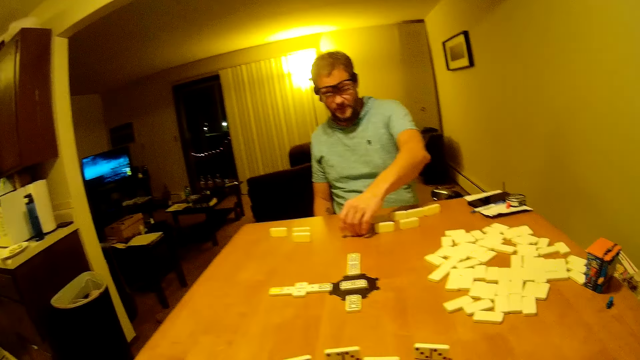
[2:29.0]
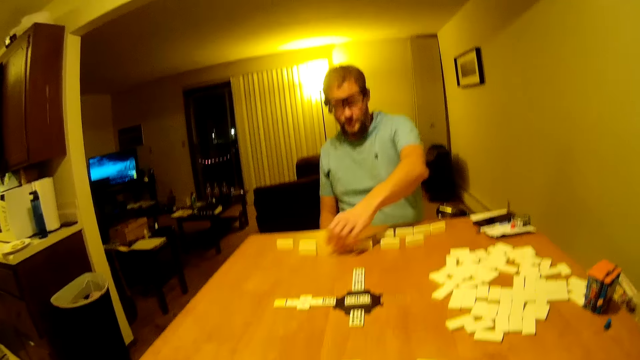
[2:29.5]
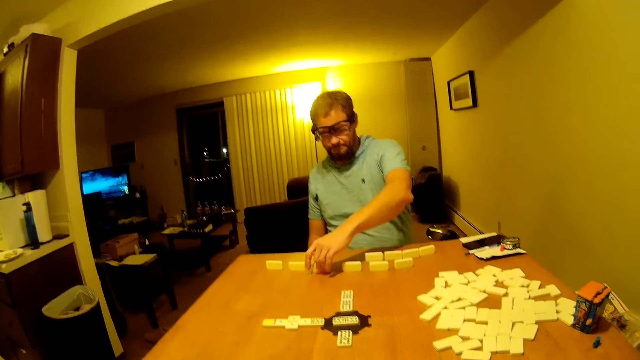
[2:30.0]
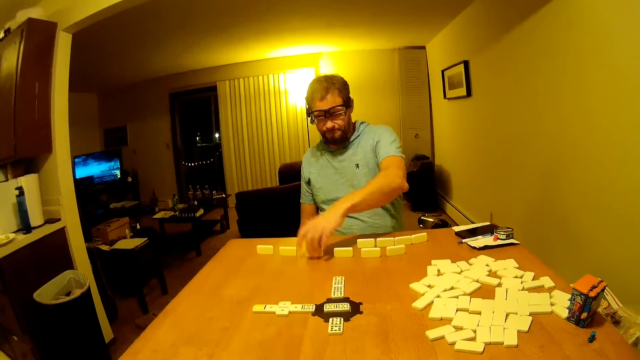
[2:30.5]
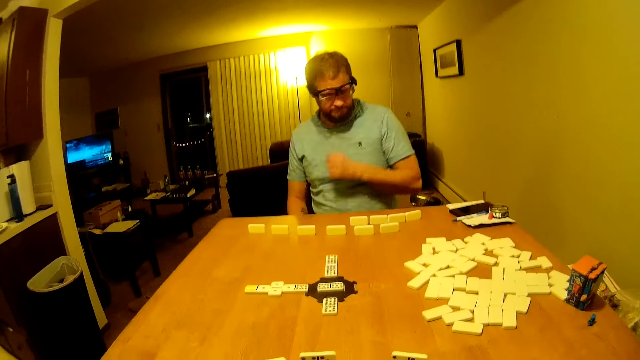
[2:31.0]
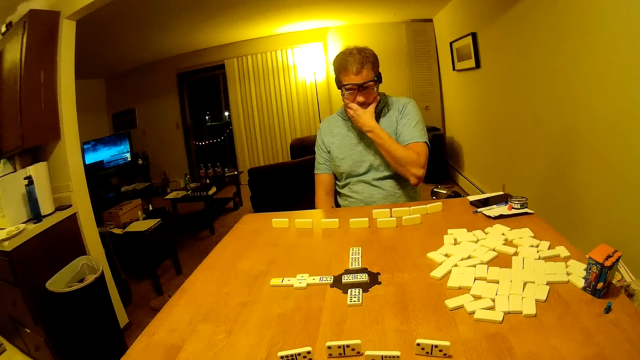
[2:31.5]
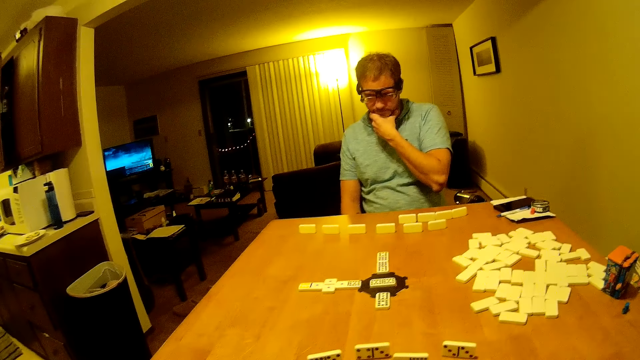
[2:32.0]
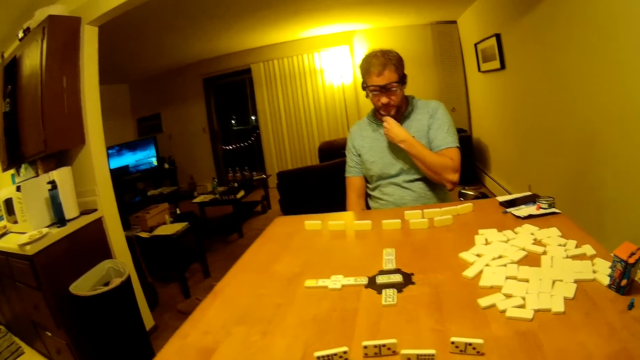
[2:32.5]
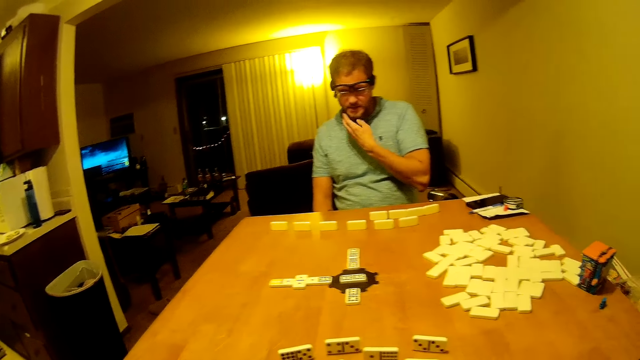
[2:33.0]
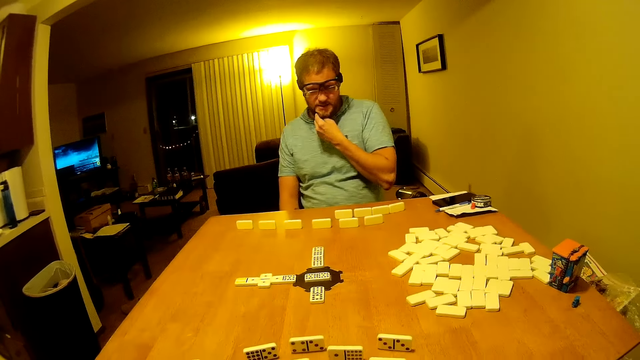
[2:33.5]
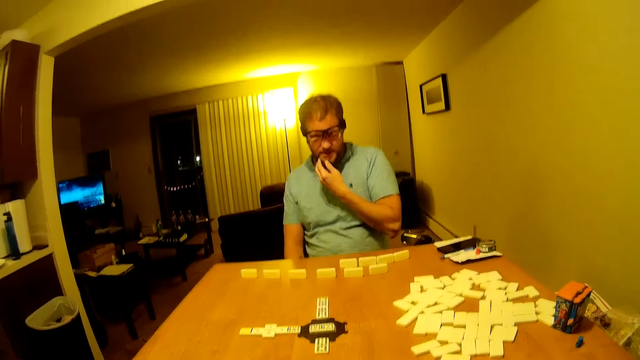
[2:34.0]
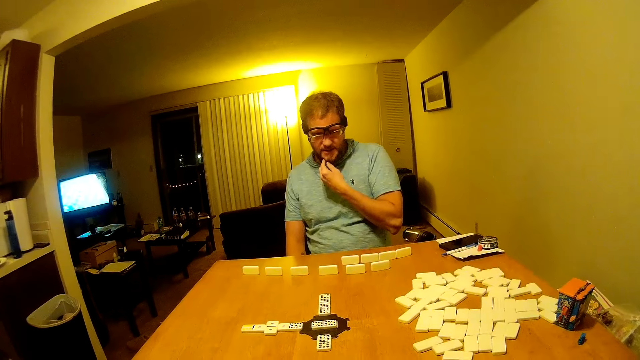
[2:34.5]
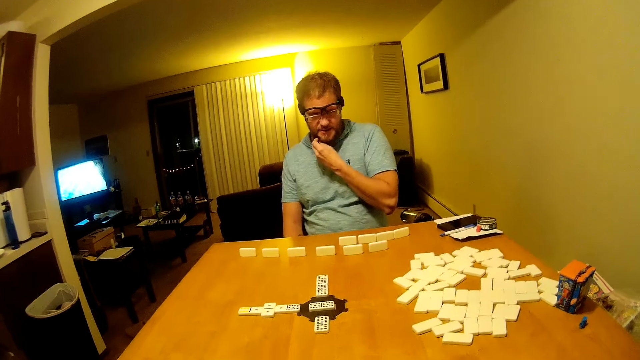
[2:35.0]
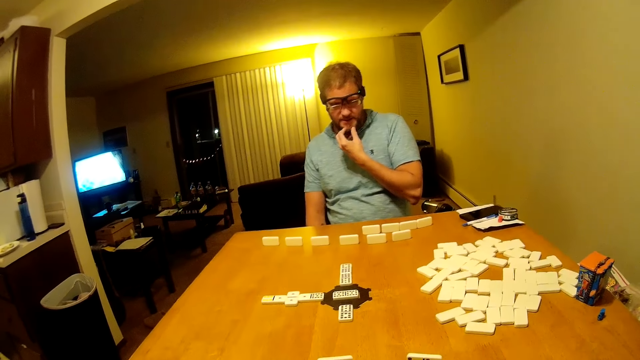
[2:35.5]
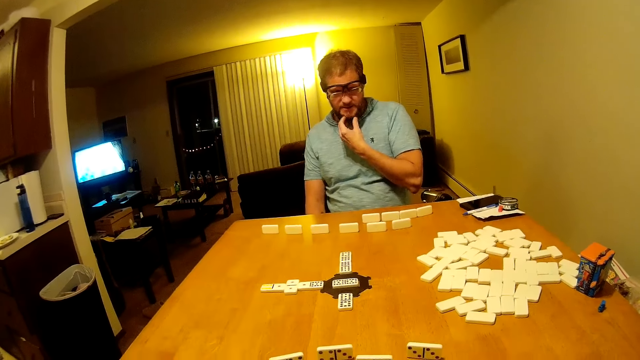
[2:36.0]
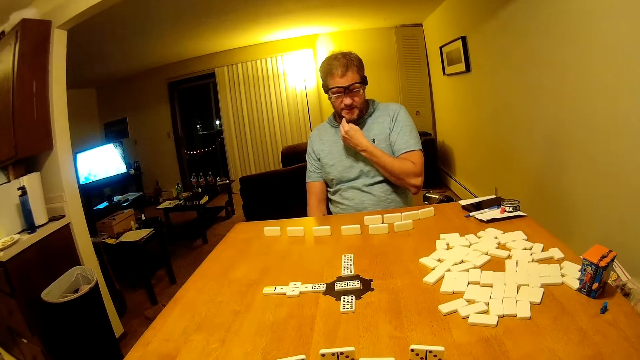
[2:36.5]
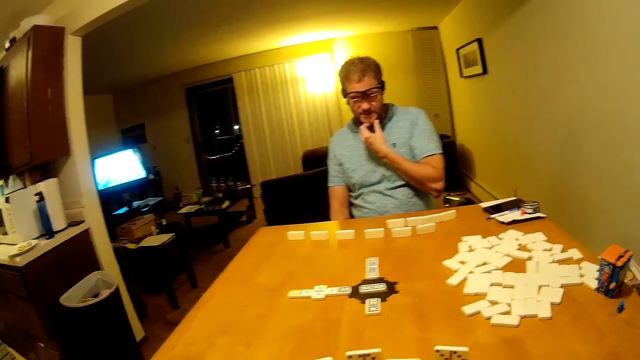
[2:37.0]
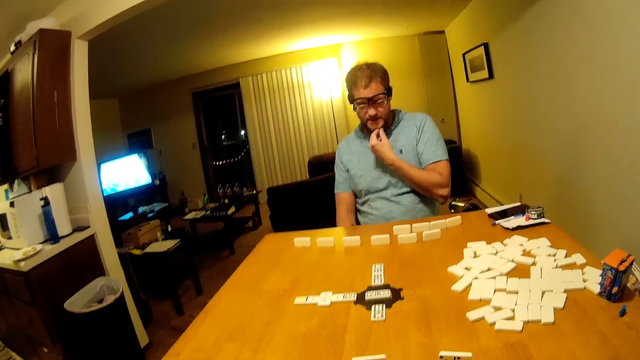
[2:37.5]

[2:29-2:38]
A man moves the word boards game. The man touches the beard.

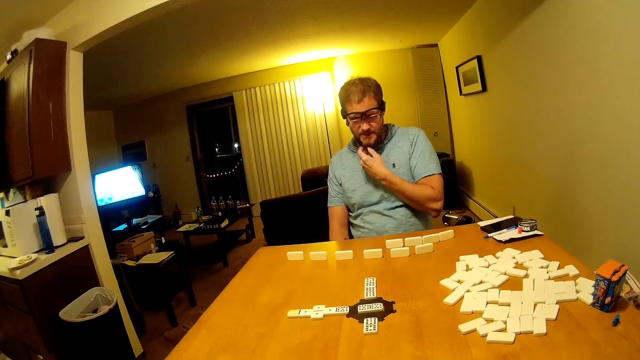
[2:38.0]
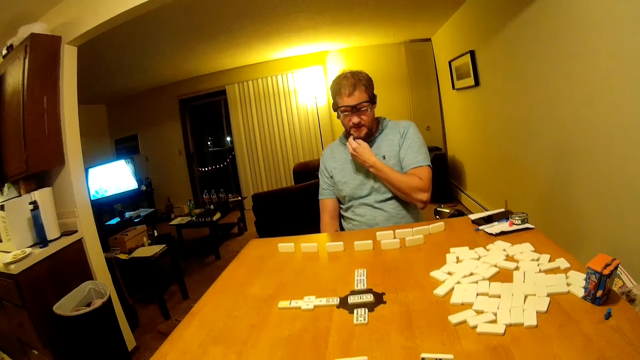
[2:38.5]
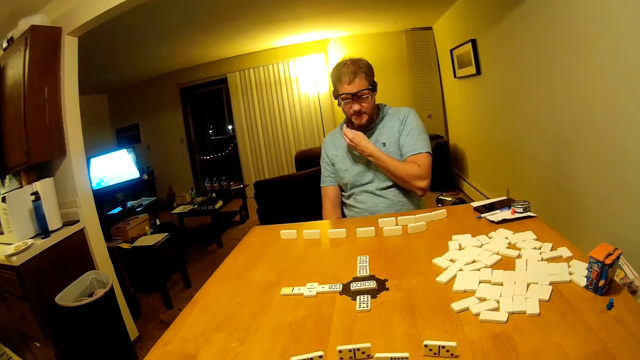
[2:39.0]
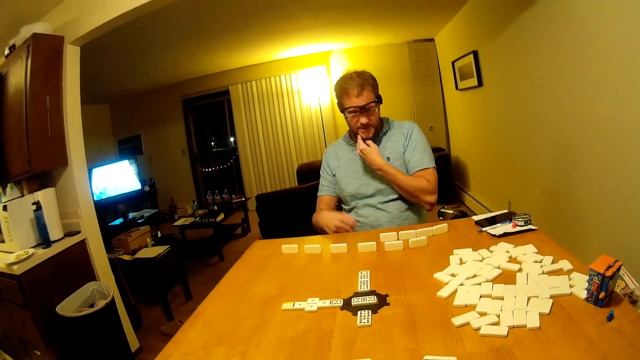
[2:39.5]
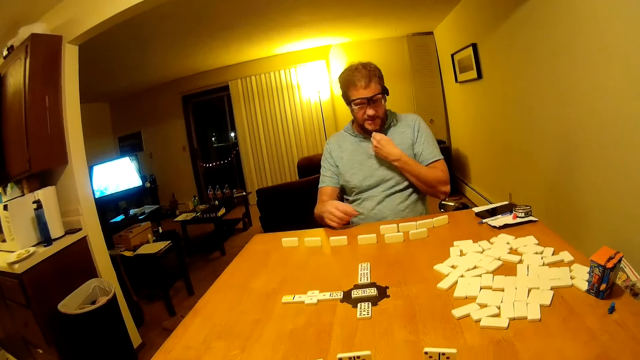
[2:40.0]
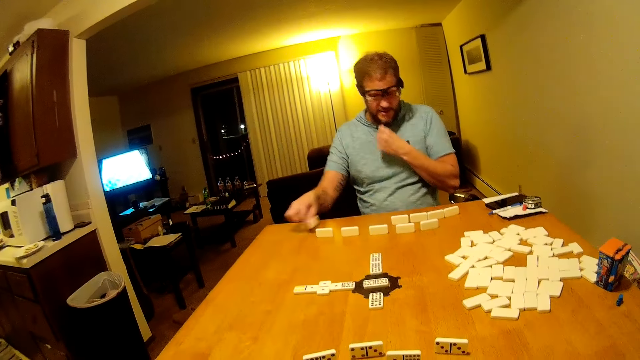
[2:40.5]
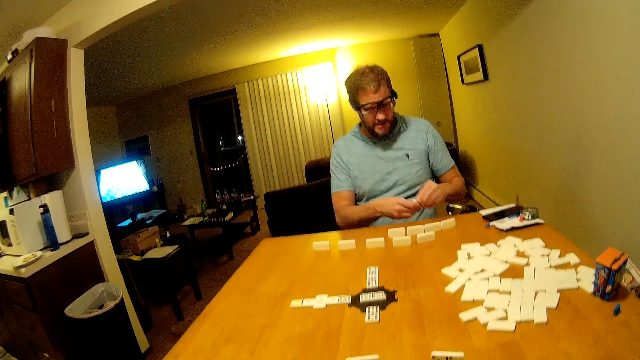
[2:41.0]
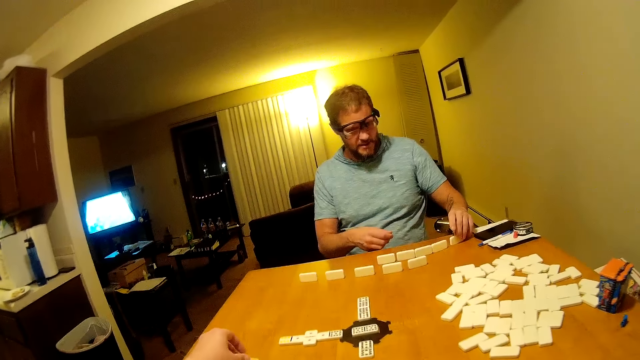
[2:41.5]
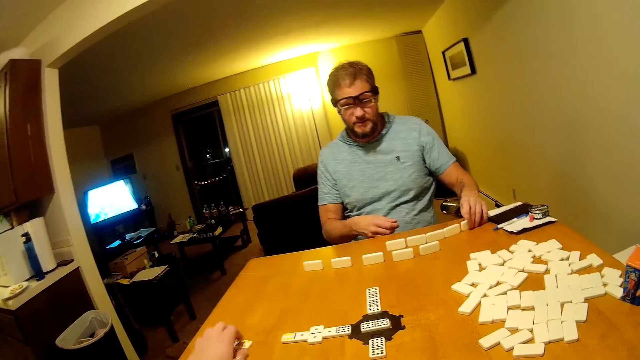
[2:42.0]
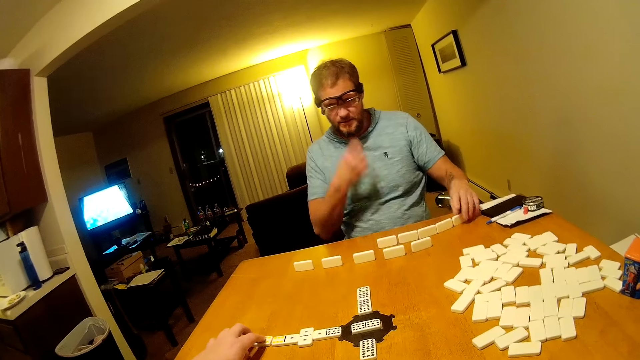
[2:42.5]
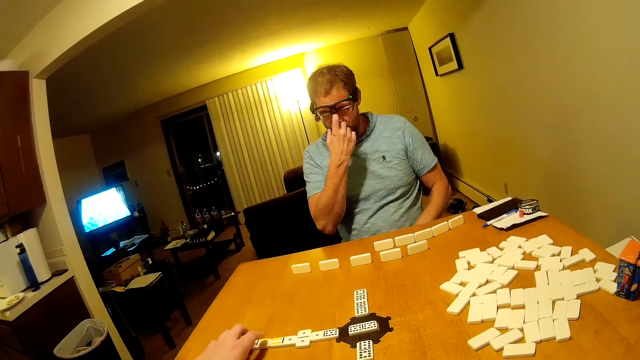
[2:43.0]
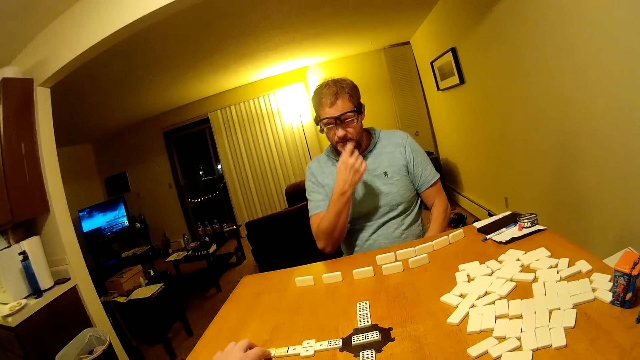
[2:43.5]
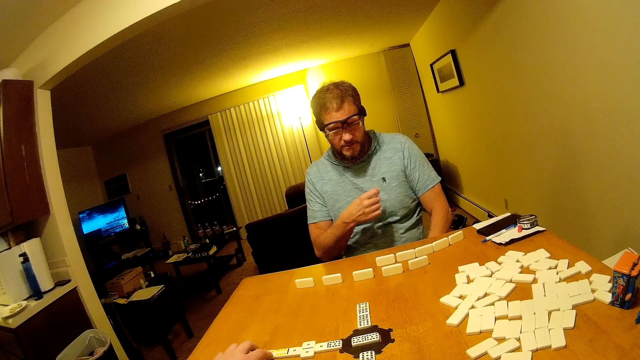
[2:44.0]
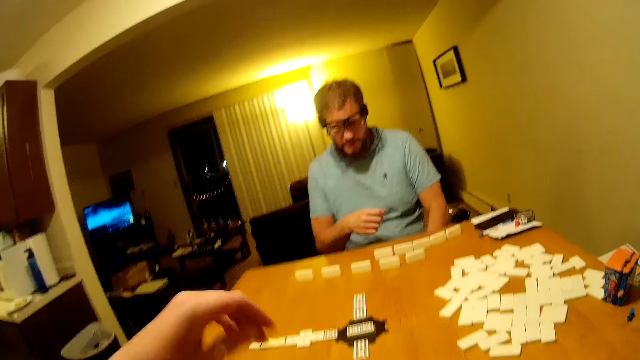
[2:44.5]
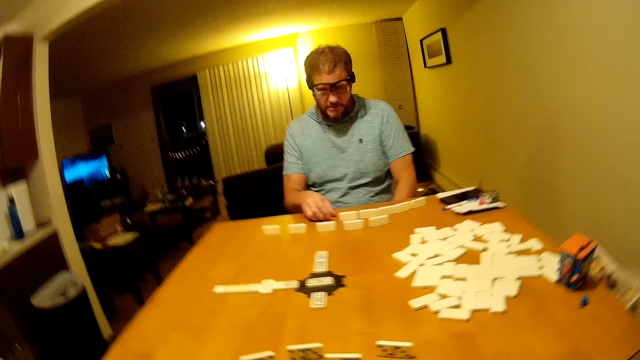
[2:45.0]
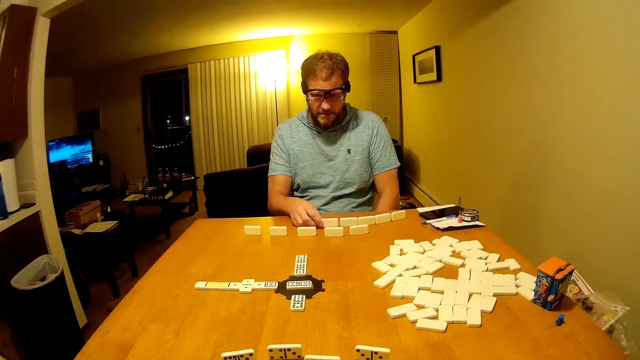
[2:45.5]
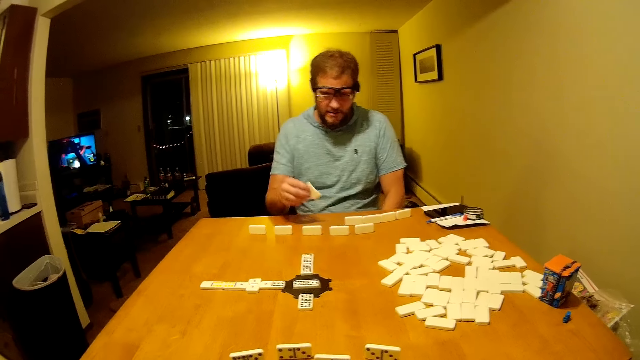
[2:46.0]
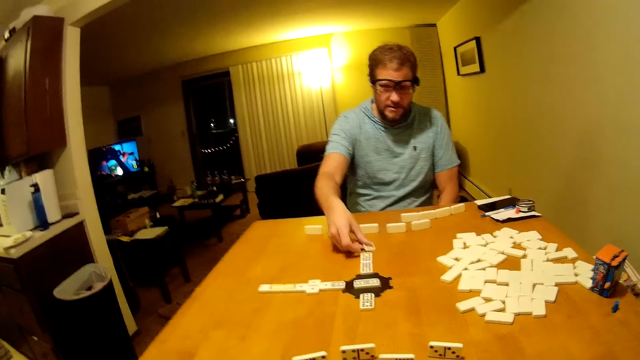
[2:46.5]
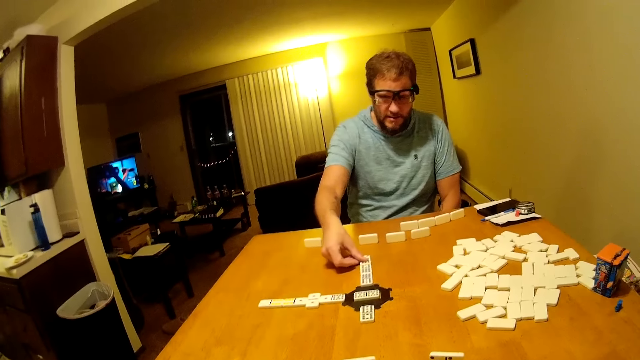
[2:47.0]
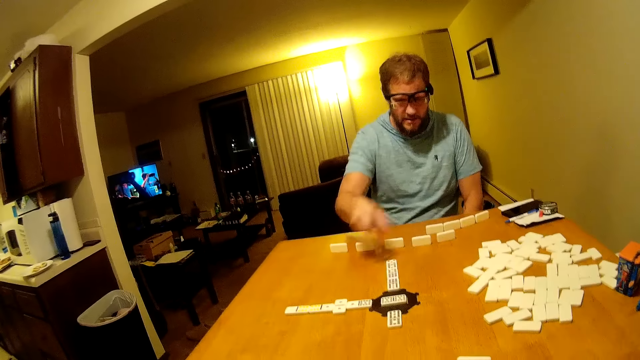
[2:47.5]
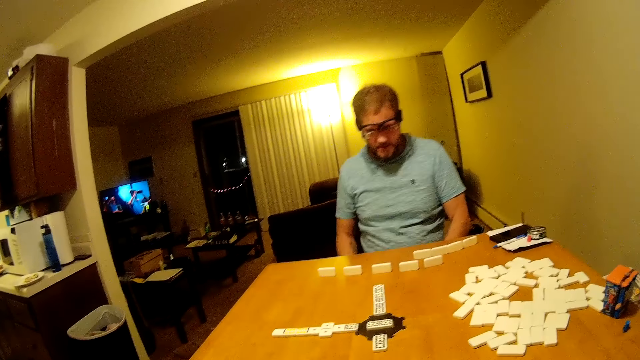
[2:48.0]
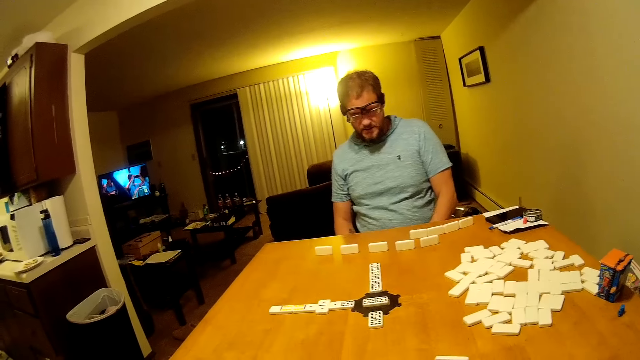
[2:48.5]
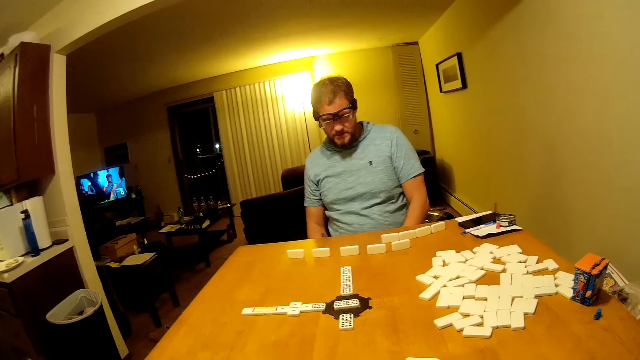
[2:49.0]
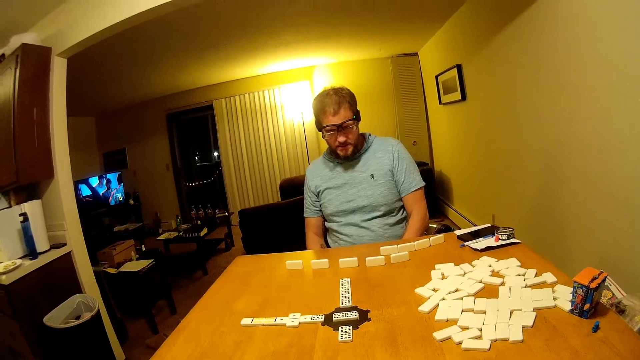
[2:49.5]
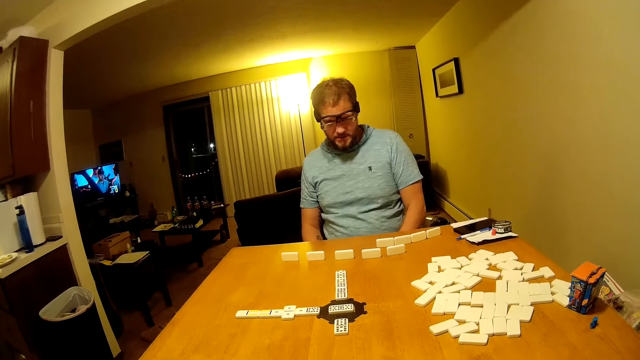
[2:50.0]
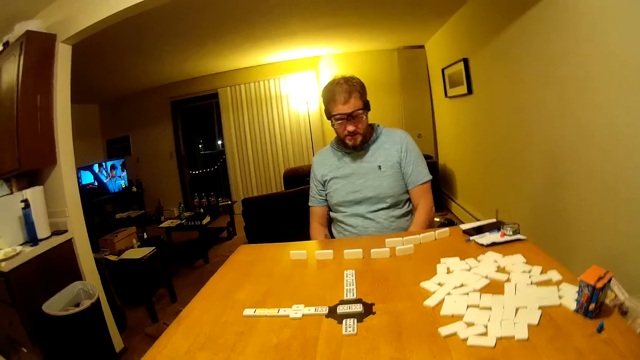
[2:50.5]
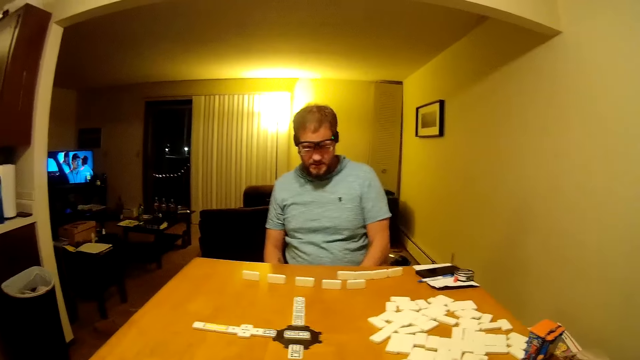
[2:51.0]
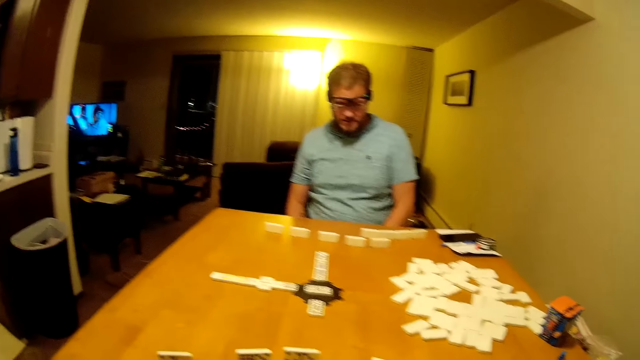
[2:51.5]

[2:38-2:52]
A man looks at the word boards on the table. The man picks up a domino piece and passes the domino piece to the left hand. The man plays the word game board and places the domino piece on the table. The camera wearer places a domino piece on the table. The man scratches the nose and looks around. The camera wearer plays the word game board. The man picks up a domino piece, places the domino piece on the table, plays the word game board and looks around.
